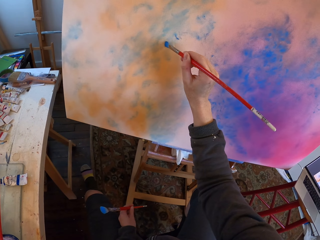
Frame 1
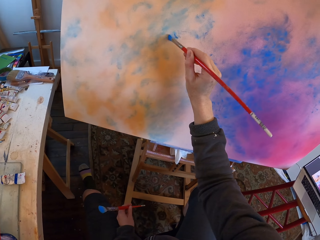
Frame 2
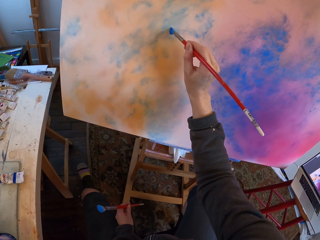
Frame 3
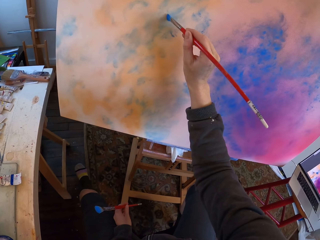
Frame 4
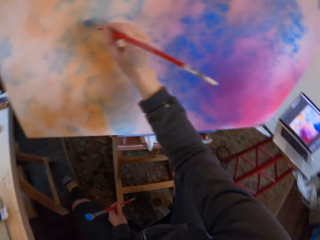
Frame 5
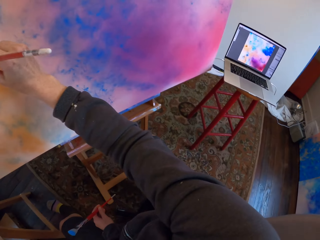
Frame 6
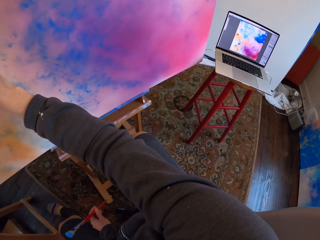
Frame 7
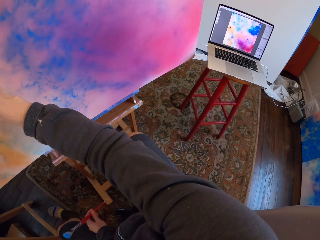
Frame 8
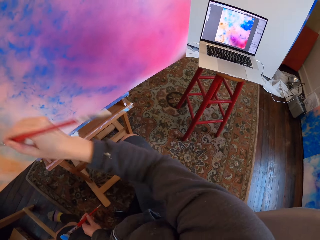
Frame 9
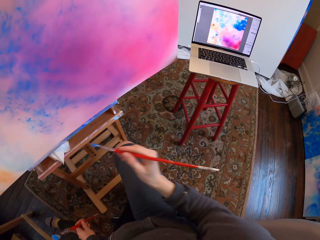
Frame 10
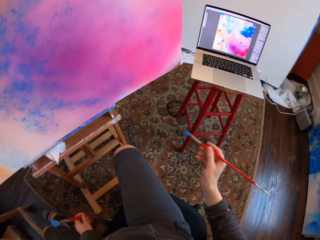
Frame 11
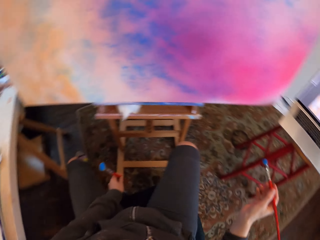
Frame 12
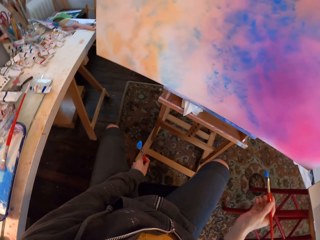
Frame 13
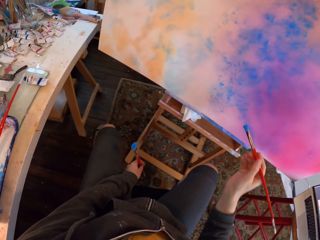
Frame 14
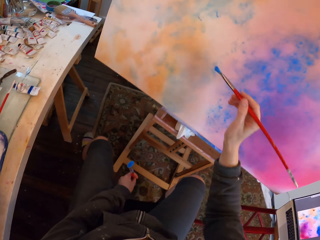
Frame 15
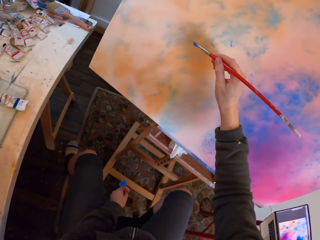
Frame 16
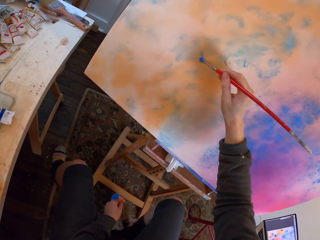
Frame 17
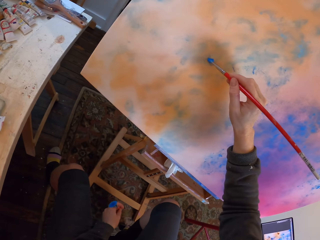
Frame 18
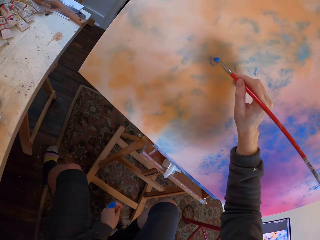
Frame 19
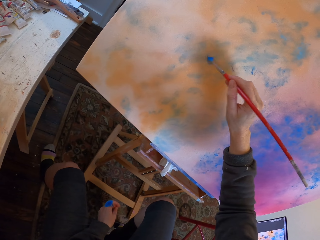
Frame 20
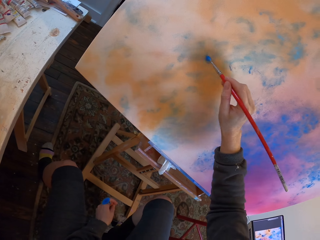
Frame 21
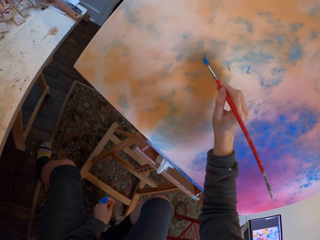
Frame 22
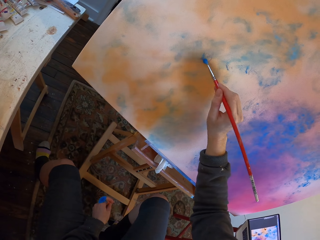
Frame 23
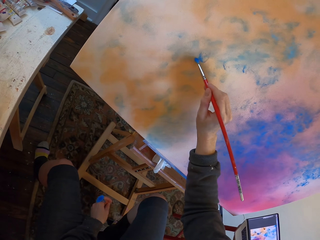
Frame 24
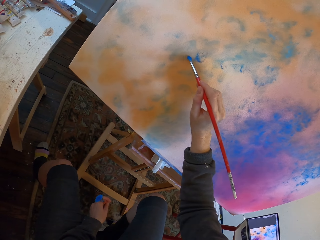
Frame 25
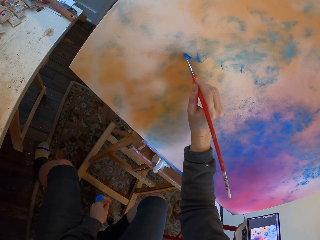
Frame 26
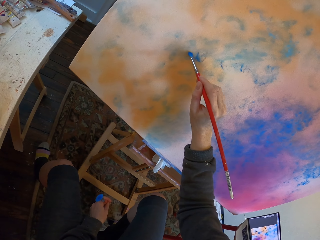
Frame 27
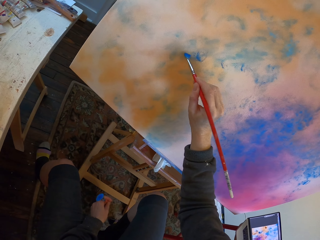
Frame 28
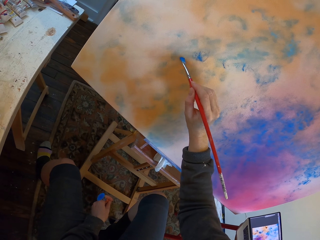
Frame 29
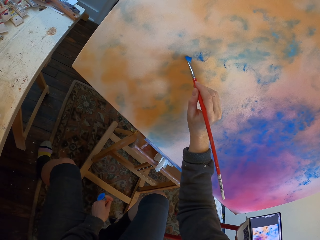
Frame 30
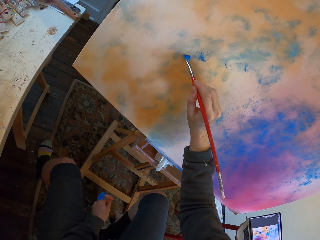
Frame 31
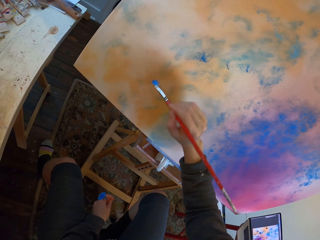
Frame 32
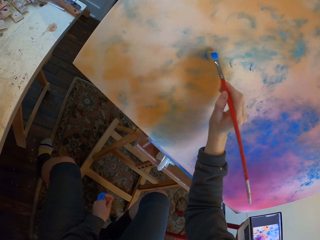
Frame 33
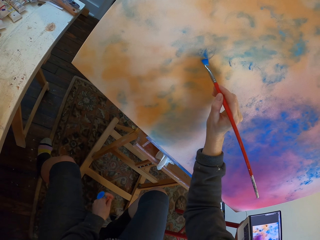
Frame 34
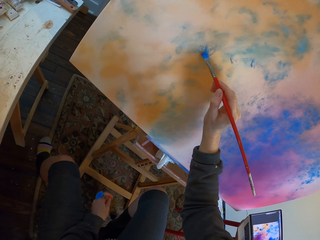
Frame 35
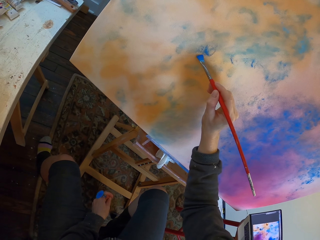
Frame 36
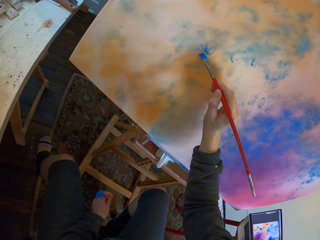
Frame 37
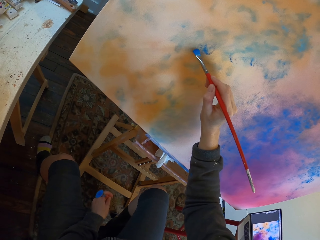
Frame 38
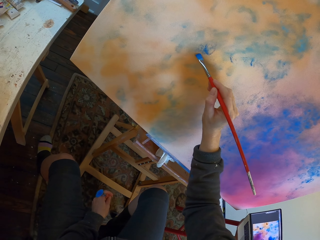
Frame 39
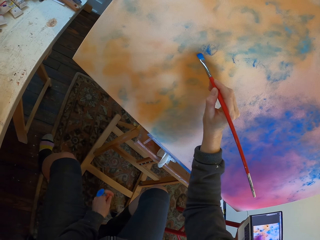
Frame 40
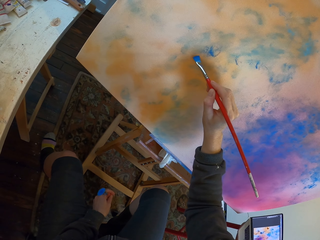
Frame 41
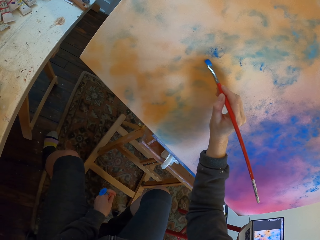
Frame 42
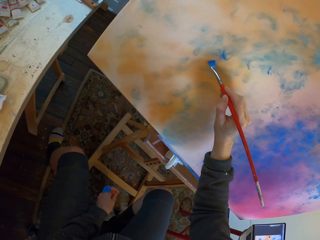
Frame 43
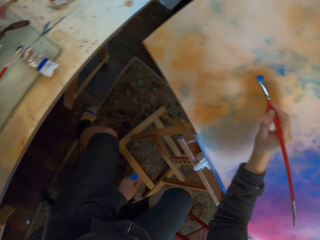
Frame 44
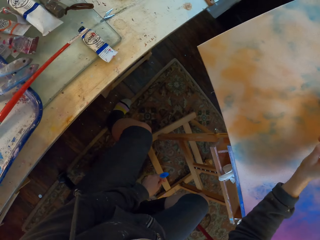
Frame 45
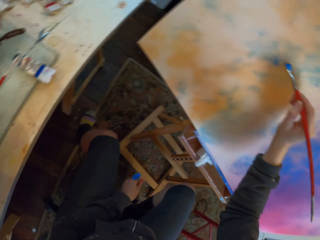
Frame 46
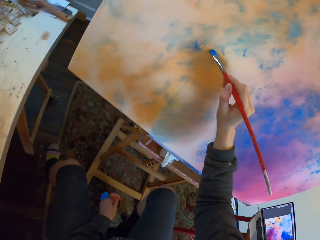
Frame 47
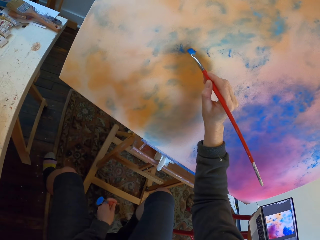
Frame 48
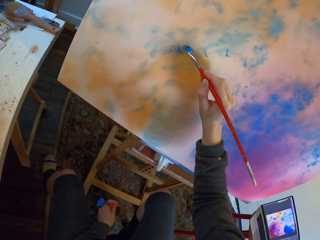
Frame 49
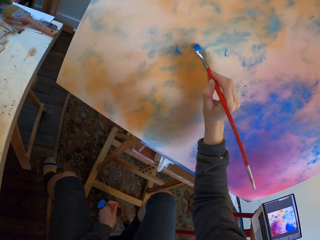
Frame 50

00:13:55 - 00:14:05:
The camera wearer looks at the drawing on the laptop. They paint the canvas with the paint brush.

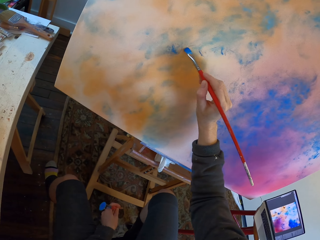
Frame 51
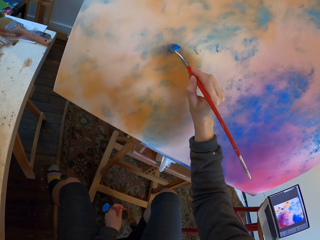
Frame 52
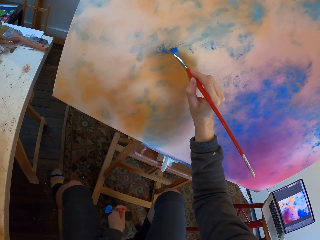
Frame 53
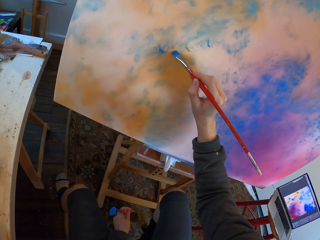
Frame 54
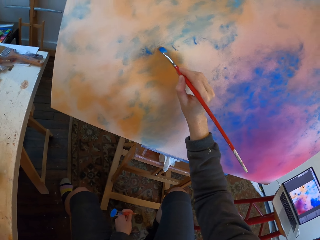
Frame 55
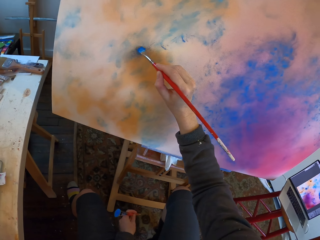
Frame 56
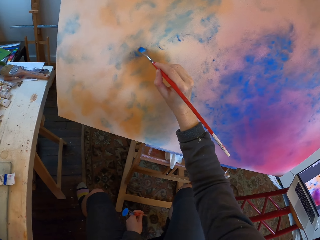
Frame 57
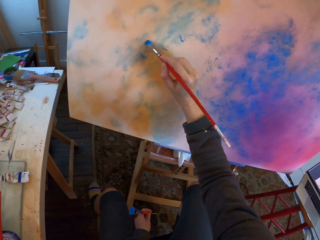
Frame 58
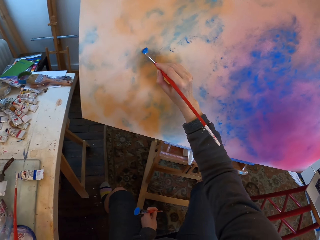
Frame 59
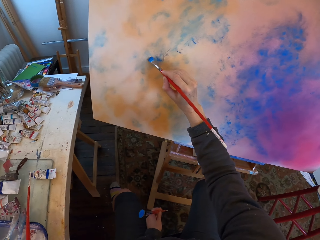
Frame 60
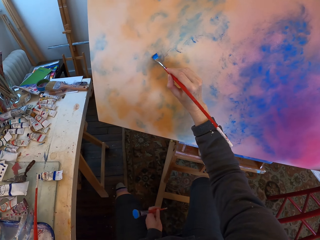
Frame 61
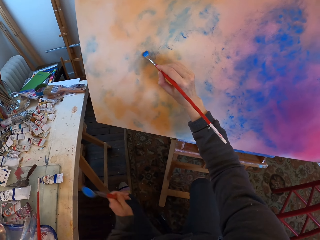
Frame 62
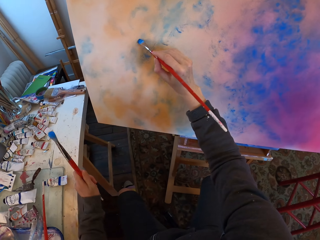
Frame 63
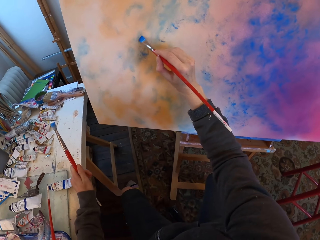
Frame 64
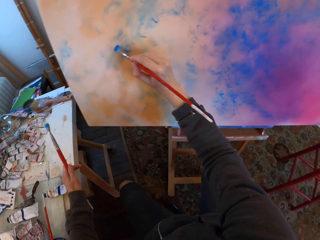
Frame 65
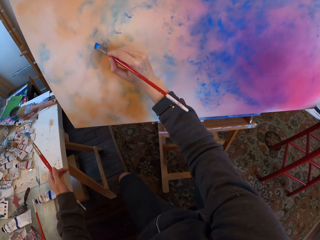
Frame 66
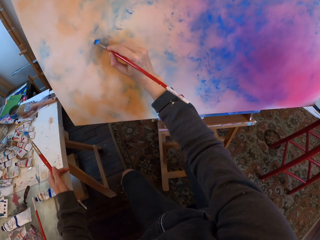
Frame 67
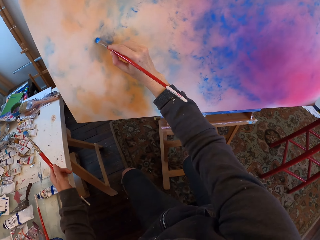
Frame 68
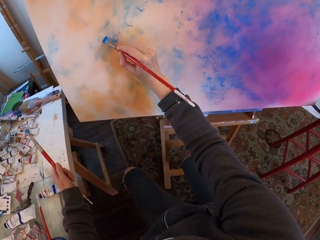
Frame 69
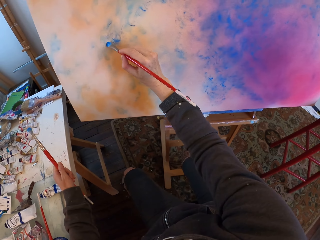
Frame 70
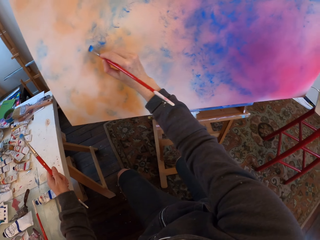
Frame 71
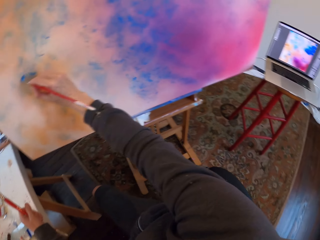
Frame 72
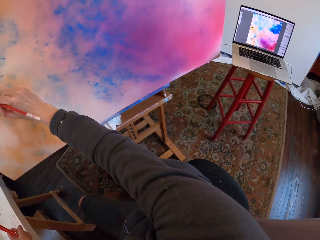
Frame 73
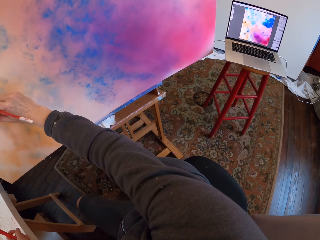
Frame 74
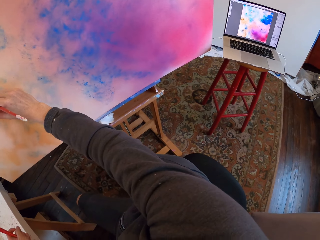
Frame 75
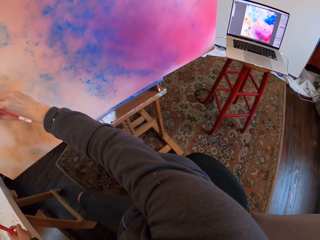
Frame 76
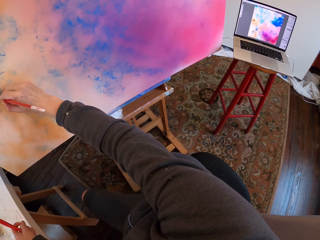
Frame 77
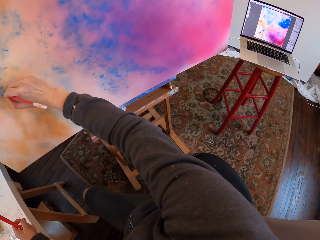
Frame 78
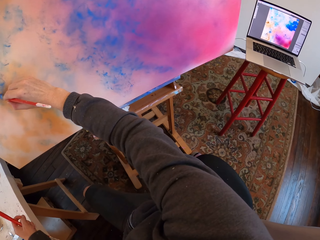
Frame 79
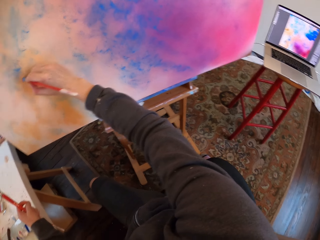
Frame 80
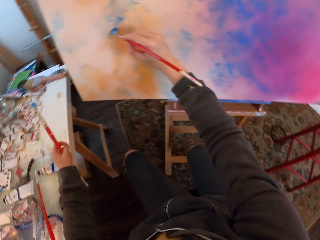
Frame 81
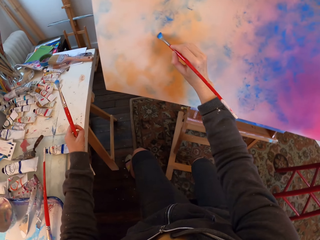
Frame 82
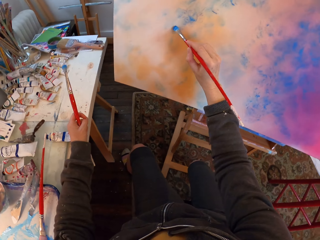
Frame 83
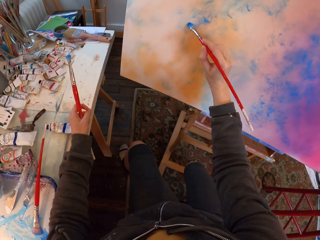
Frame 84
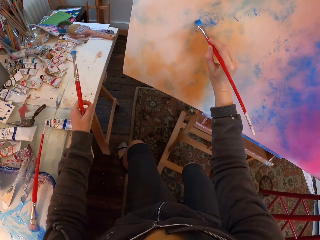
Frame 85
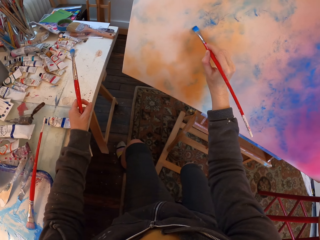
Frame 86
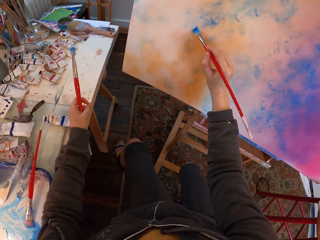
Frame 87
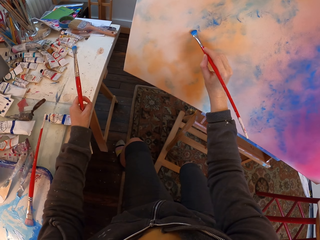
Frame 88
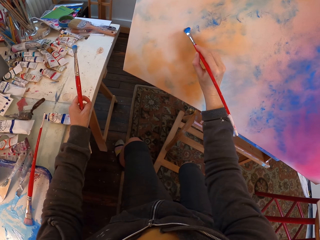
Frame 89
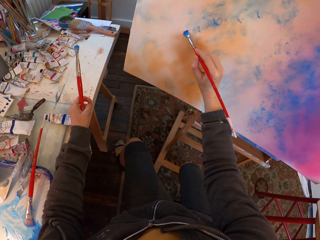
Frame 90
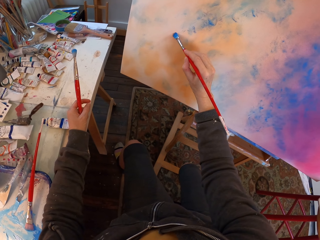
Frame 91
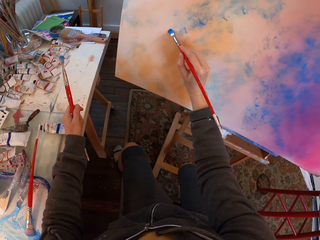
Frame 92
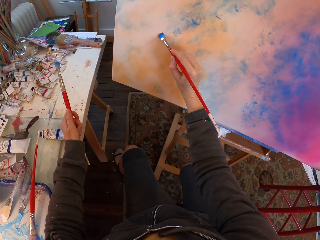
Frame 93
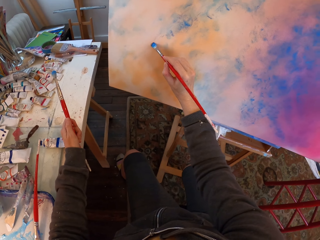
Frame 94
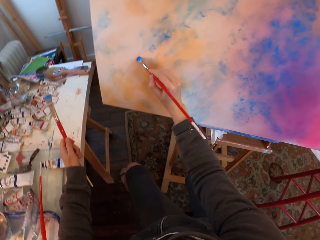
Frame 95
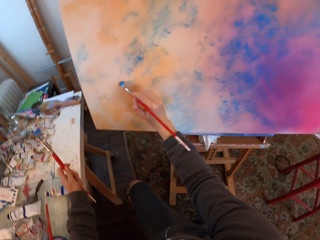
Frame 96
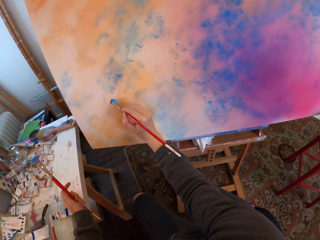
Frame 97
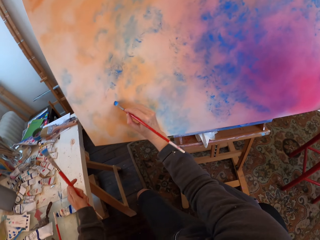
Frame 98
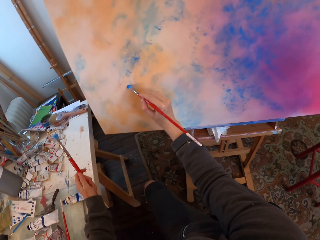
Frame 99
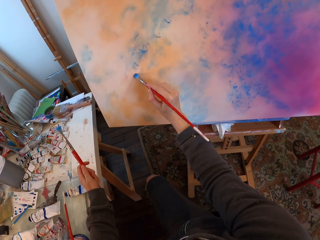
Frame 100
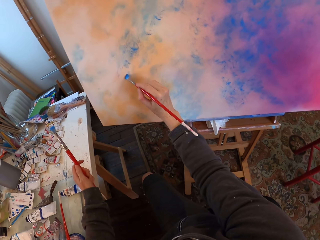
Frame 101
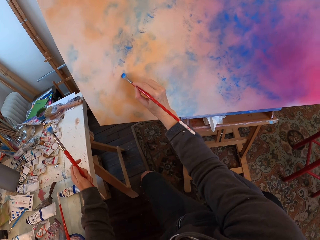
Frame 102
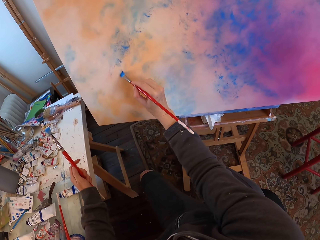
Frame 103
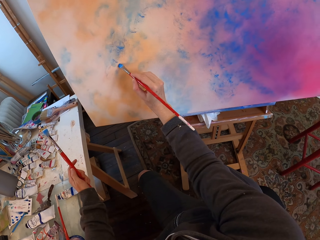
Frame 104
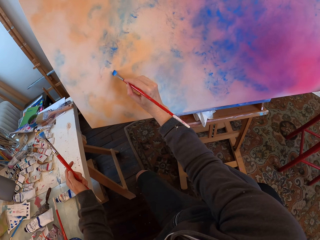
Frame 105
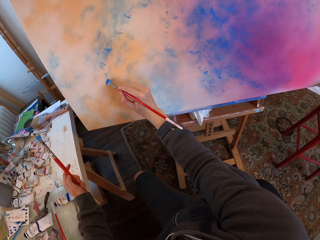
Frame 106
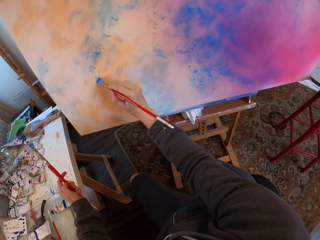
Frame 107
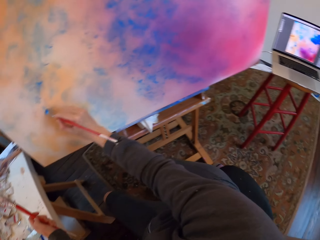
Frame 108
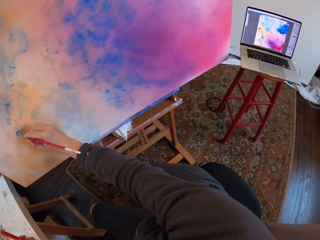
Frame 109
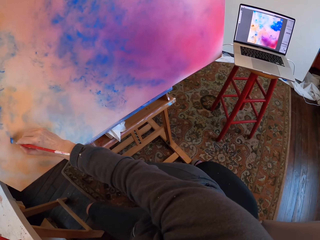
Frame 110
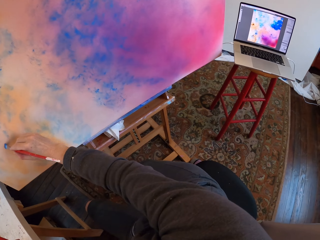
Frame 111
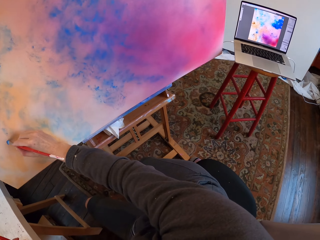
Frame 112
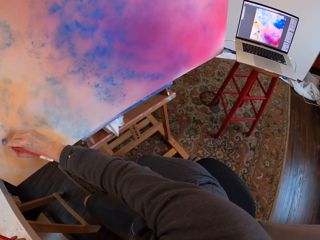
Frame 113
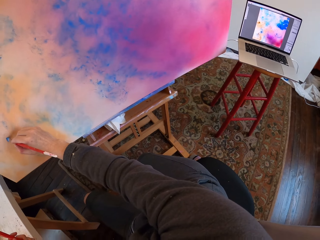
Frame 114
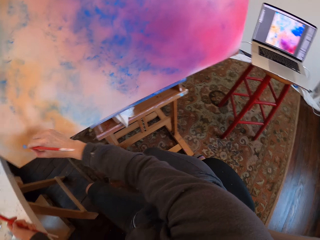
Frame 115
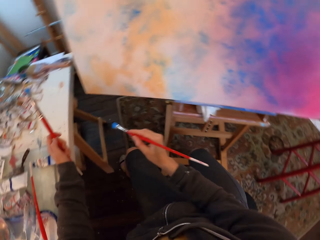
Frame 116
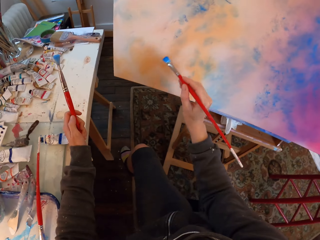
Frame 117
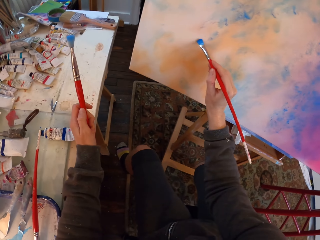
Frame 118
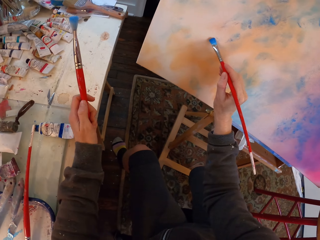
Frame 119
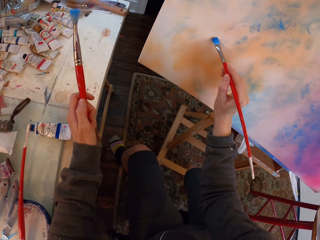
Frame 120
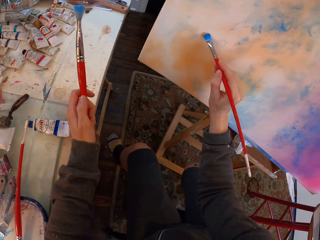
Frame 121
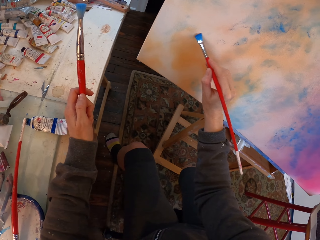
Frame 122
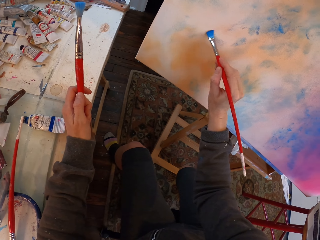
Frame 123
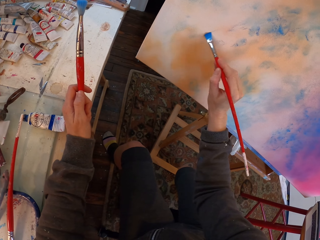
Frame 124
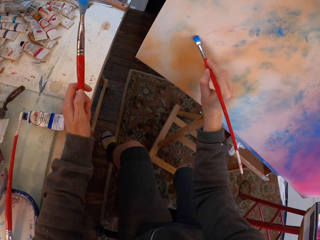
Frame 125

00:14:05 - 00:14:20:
The camera wearer holds the canvas stand with the left hand. They look at the drawing on the laptop. They paint. They look at the drawing on the laptop. They paint the canvas with the paint brush.
